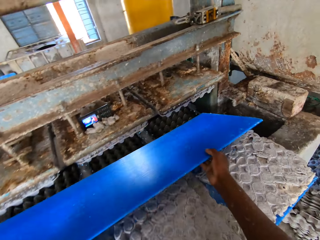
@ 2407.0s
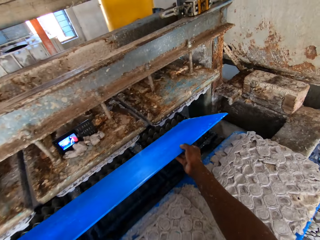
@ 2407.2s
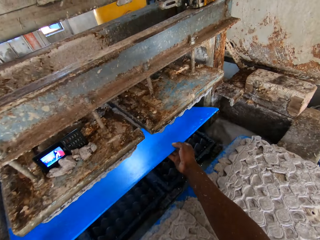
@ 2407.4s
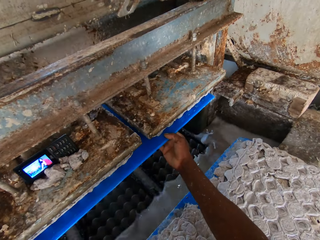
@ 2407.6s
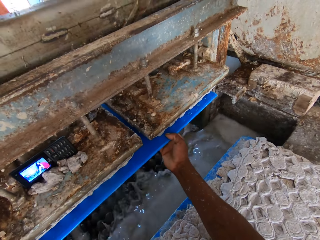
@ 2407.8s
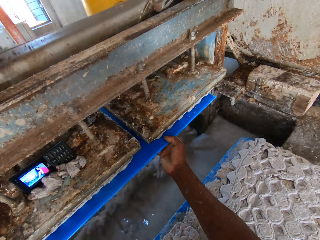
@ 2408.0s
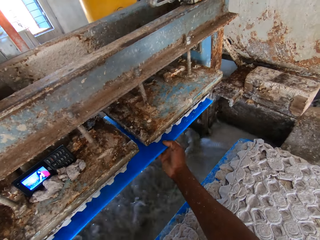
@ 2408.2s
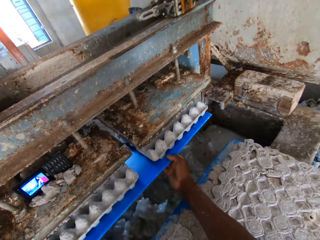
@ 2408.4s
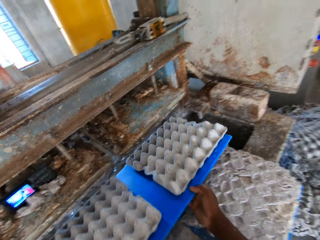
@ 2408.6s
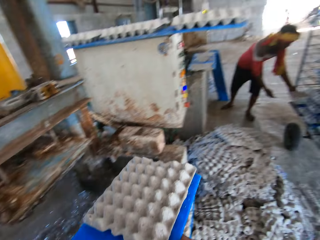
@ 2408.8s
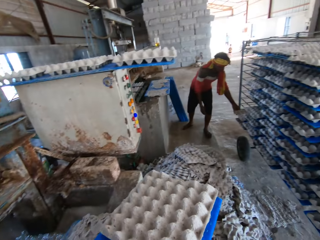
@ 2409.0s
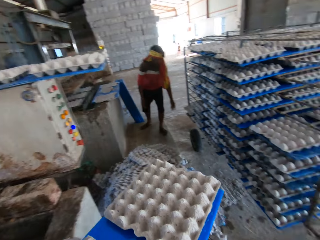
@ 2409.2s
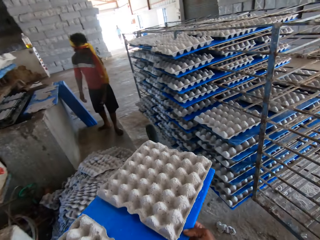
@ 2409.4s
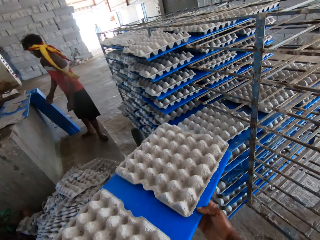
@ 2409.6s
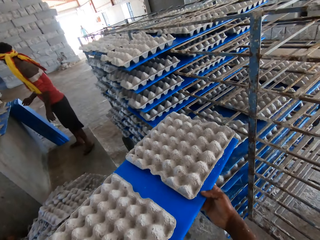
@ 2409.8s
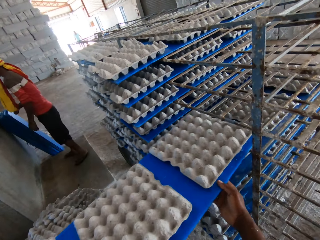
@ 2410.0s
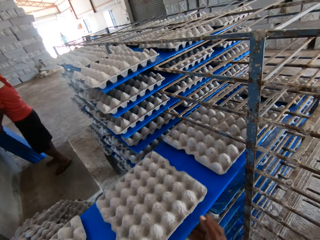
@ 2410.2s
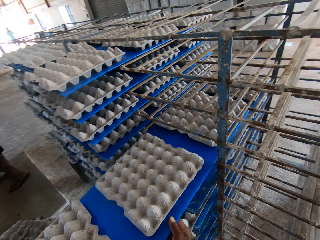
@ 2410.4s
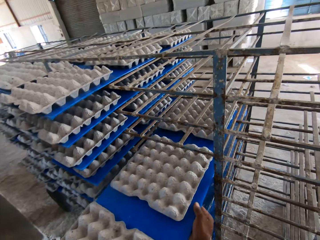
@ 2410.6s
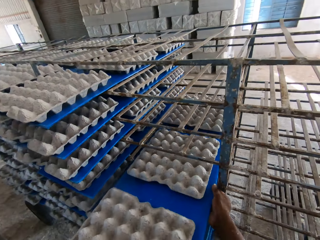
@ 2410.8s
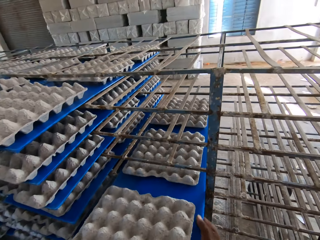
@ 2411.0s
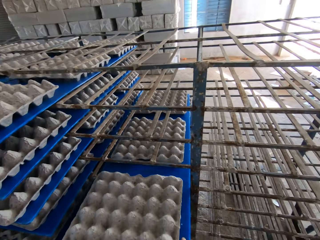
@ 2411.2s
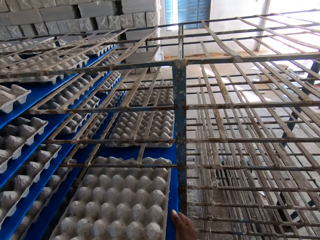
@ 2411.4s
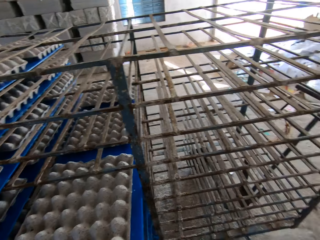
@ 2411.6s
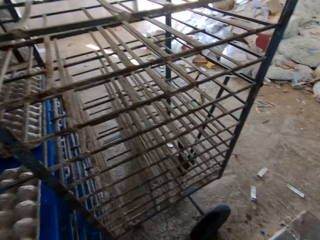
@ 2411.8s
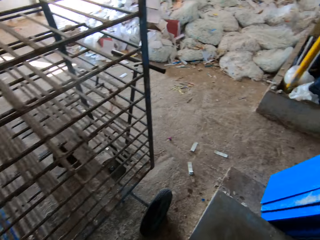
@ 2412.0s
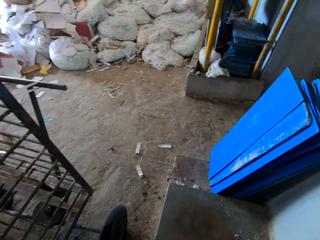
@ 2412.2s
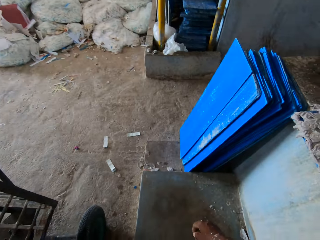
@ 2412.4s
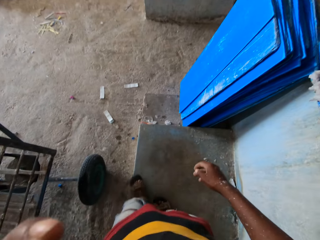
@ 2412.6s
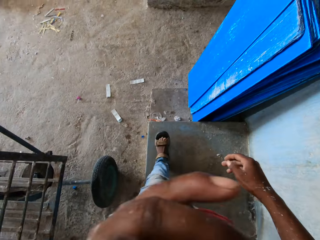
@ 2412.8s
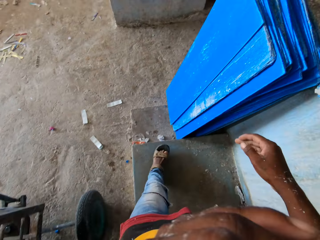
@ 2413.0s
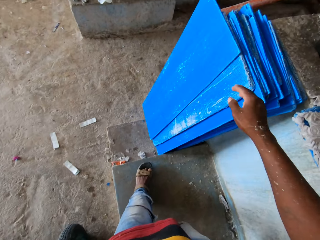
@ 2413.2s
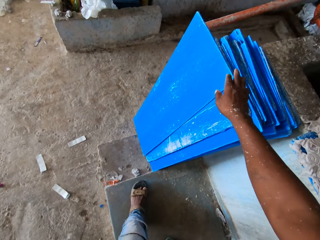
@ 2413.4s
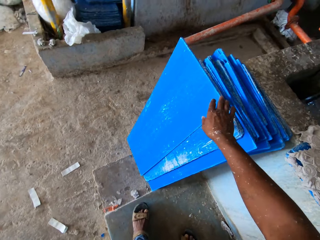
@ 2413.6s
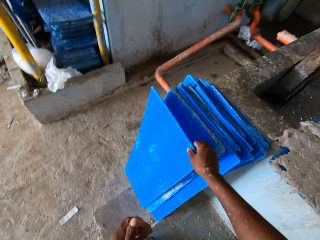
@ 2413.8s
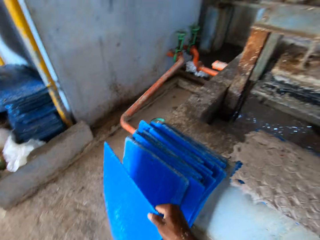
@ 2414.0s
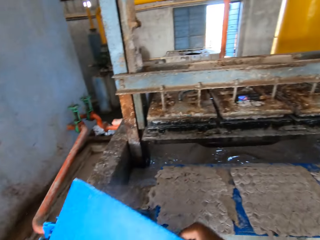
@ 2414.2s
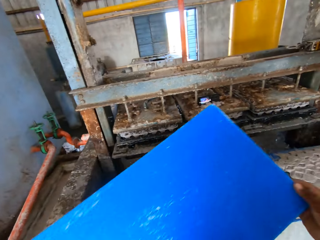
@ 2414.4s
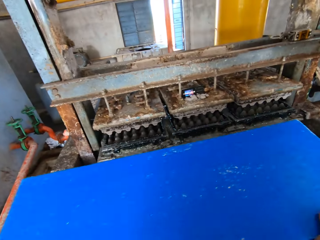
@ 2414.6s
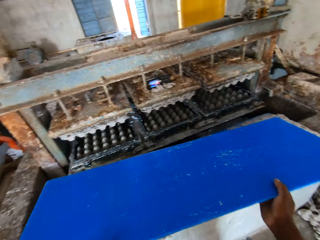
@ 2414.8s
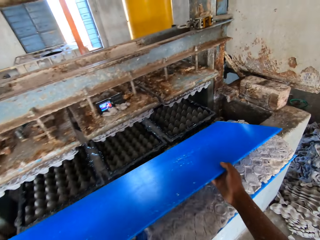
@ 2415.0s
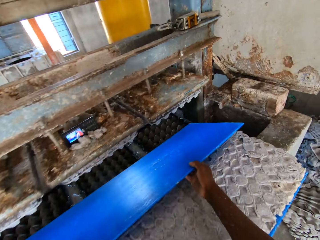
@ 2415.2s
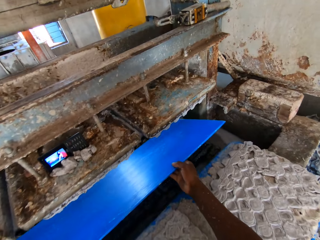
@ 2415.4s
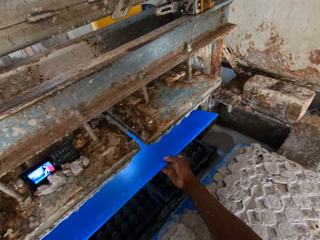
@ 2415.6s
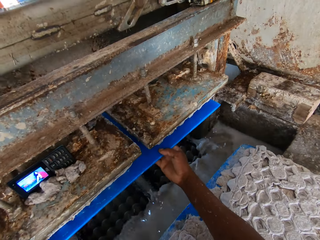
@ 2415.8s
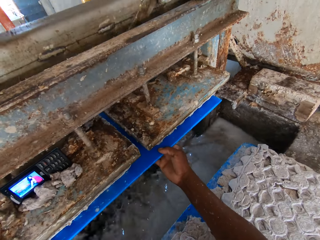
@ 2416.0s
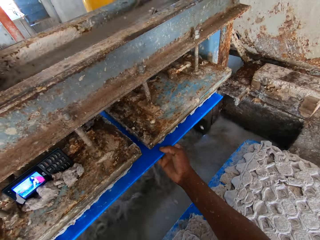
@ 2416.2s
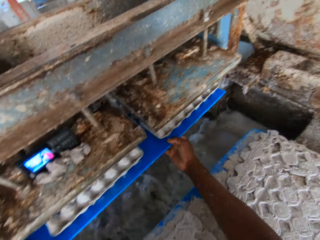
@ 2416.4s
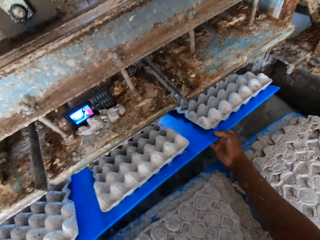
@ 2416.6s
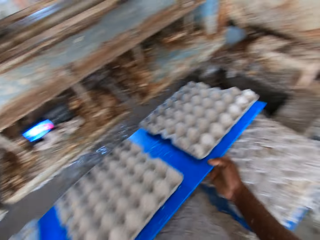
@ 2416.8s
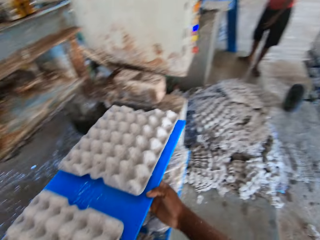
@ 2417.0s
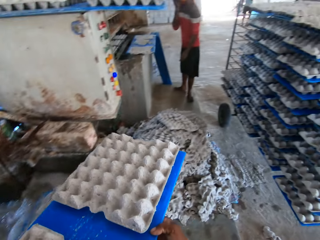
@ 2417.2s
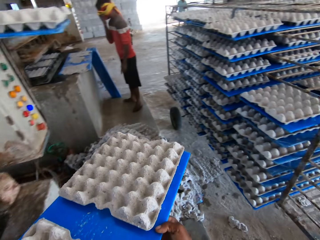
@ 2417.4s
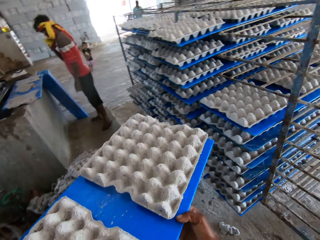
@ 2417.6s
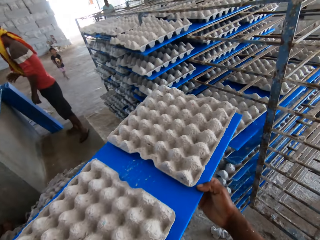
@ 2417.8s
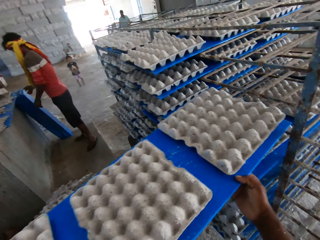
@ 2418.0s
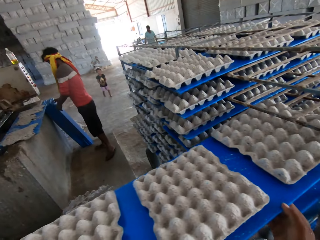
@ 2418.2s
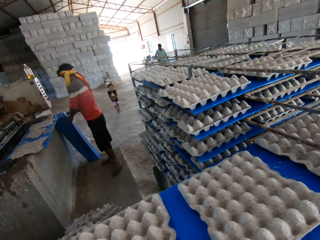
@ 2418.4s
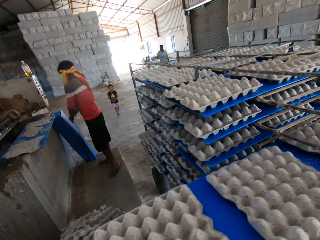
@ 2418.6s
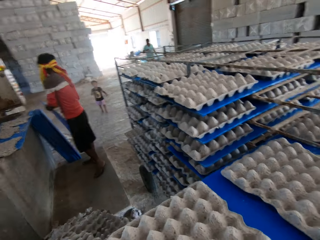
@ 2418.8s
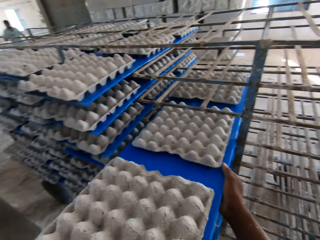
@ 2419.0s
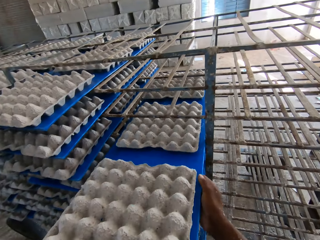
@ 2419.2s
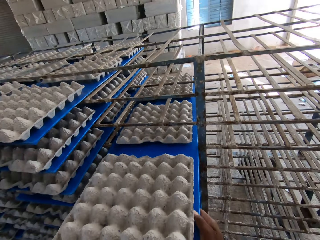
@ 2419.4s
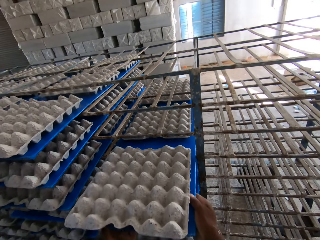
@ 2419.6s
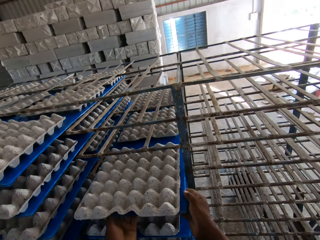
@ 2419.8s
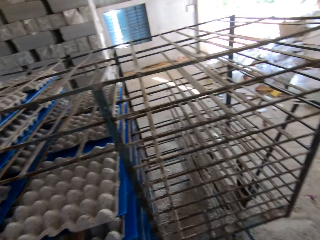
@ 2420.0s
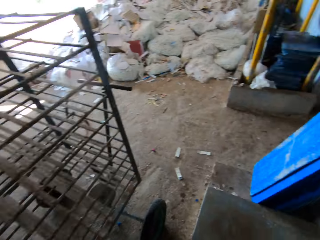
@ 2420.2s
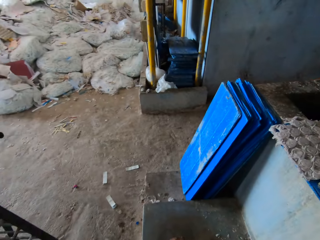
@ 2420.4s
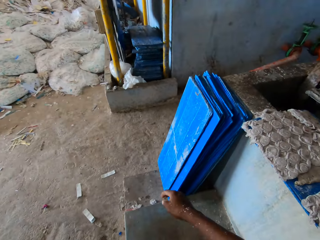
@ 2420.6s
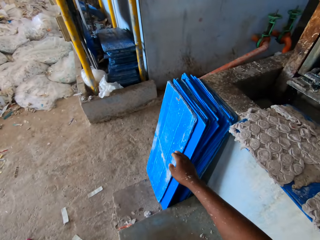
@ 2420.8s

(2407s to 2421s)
The camera wearer places the tray picker on the processing machine. He moves the egg tray from the egg tray machine to the rack with his hands. He picks the egg trays with the tray picker. A man moves an egg tray to the rack with his hands. The camera wearer places the trays on a trolley. He touches his face with his left hand. He picks a tray or egg tray picker on the floor with his right hand. He passes the tray to the egg tray machine with his hands. He places the tray picker on the processing machine. He picks the egg trays with the tray picker. He moves the egg tray from the egg tray machine to the rack with his hands. The man touches his face with his right hand. The camera wearer places the trays on the trolley. The man picks a tray on the floor with his right hand.

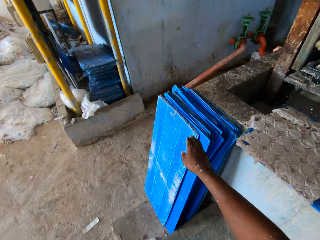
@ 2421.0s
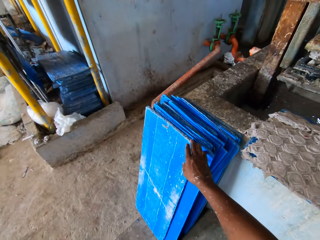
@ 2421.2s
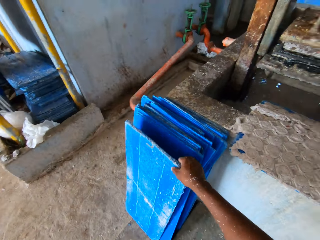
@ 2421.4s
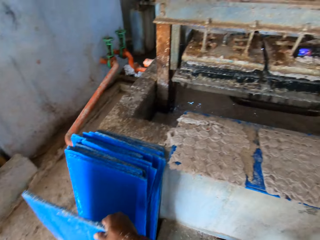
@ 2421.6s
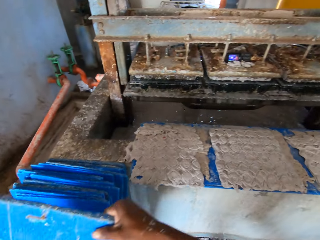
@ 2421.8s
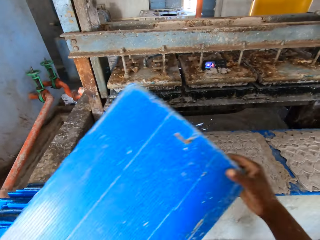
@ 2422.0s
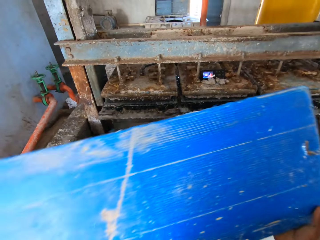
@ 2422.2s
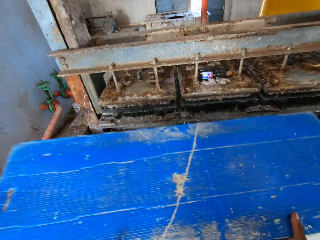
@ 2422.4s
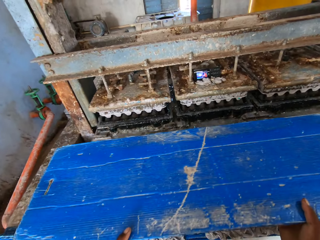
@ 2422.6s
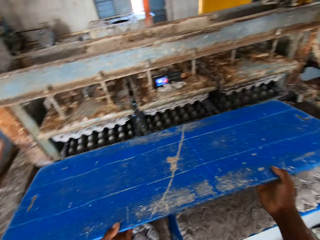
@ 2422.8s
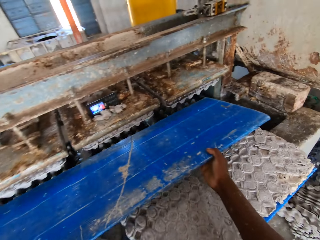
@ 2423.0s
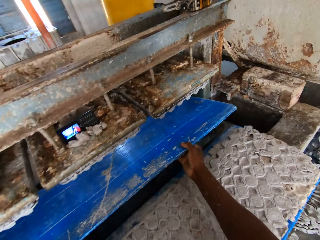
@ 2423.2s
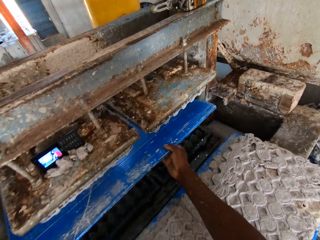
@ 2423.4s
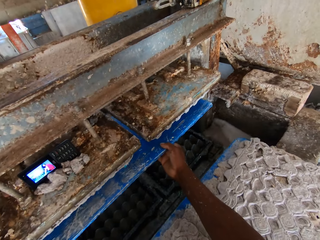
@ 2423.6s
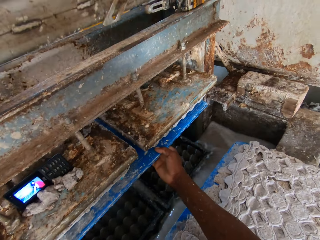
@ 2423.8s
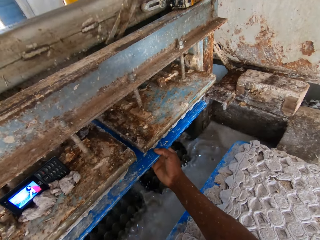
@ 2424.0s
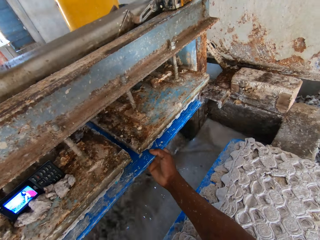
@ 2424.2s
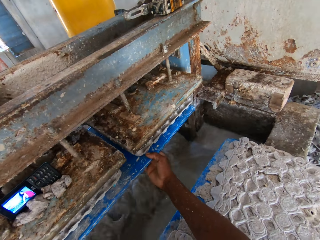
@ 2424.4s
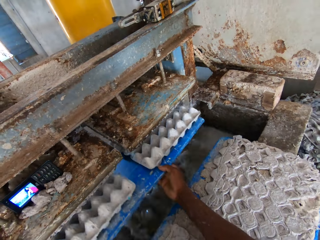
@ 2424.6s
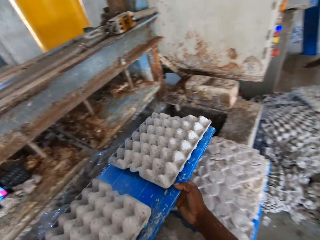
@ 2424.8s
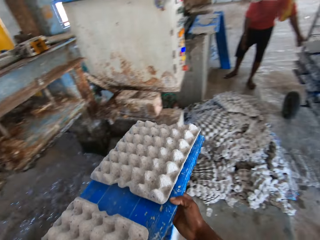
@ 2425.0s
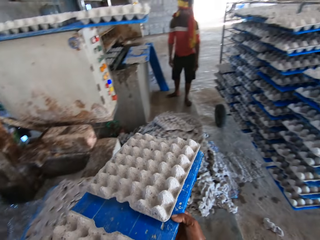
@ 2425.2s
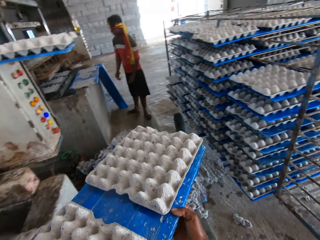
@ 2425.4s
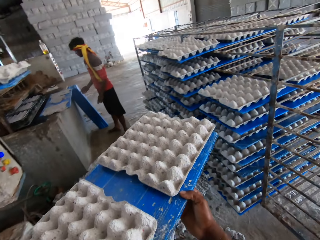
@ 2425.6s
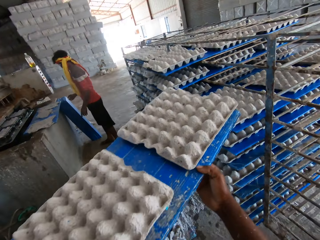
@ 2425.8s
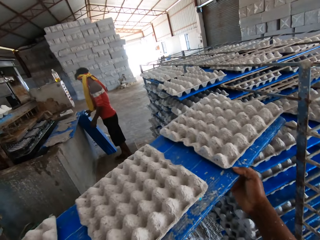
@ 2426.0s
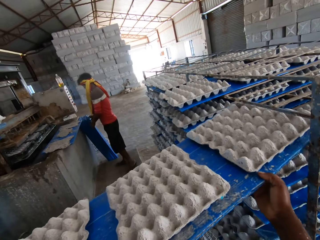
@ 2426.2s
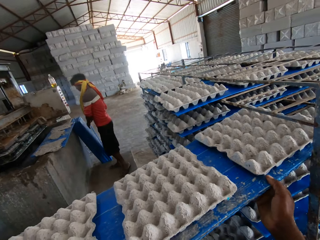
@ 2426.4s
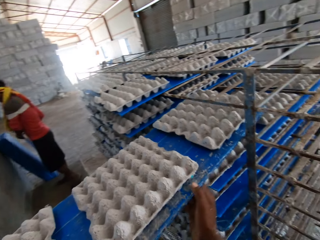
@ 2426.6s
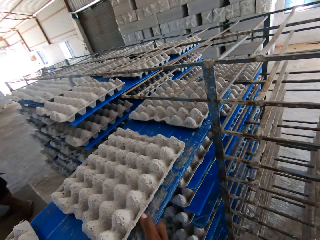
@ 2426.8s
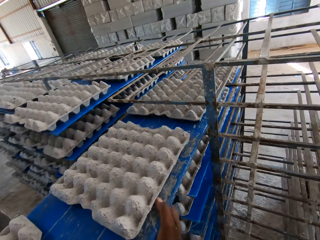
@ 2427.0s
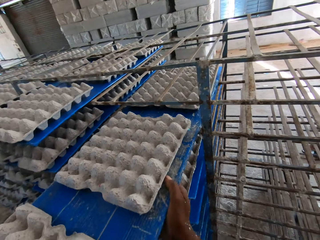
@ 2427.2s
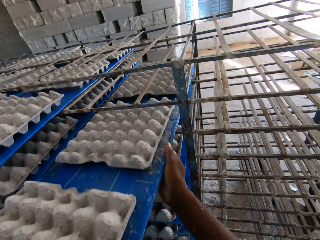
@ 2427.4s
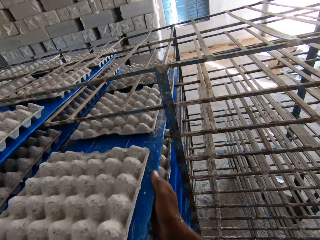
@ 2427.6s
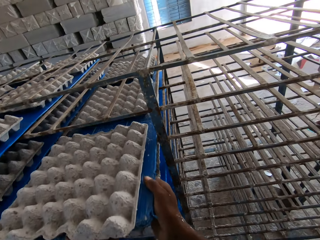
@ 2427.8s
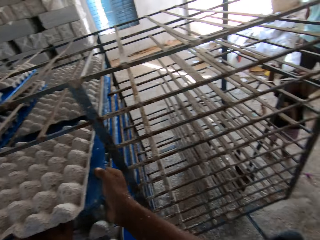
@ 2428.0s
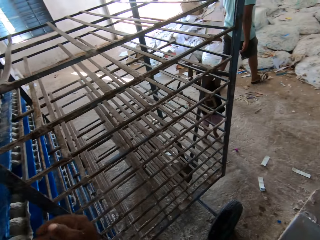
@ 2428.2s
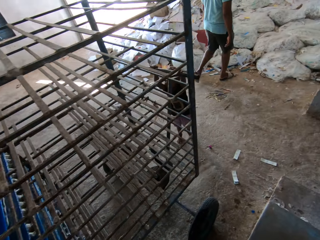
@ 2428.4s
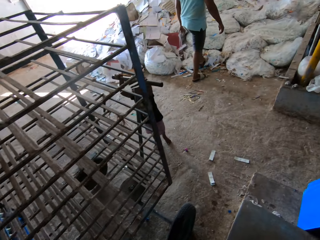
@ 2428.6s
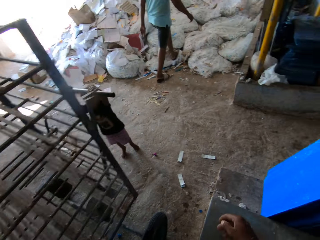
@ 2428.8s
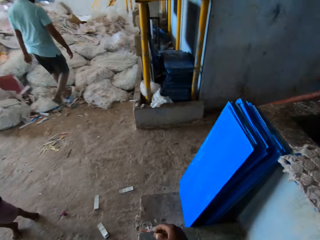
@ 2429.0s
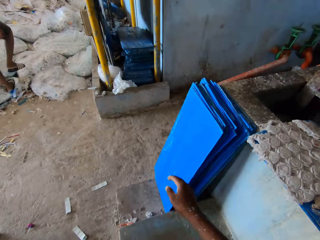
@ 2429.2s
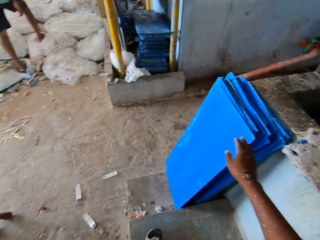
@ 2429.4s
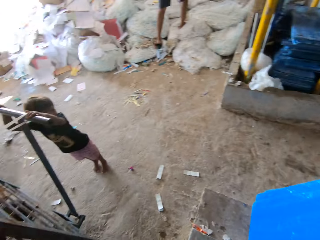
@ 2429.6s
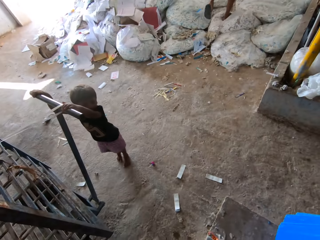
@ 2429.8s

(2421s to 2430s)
The camera wearer picks a tray or egg tray picker on the floor with his right hand. He passes the tray to the egg tray machine with his hands. He places the tray picker on the processing machine. He moves the egg tray from the egg tray machine to the rack with his hands. He picks the egg trays with the tray picker. A man picks a tray on the floor with his right hand. The camera wearer places the trays on a trolley. He interacts with a child. He interacts with the child again. He picks the tray on the floor with his right hand.
